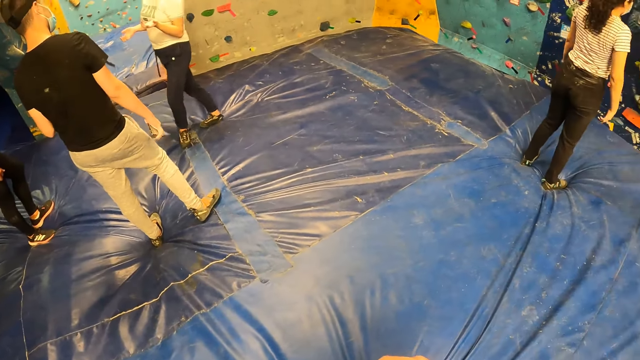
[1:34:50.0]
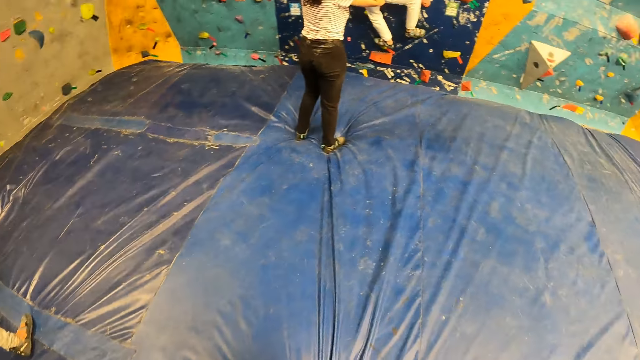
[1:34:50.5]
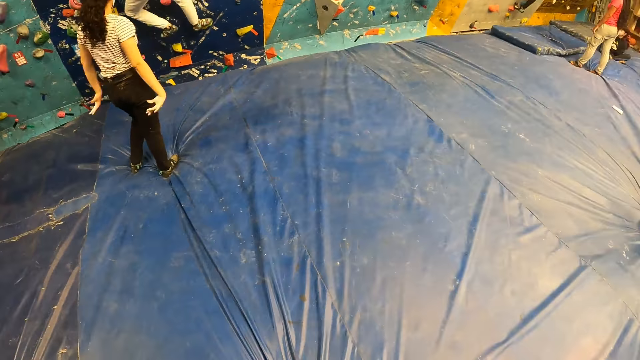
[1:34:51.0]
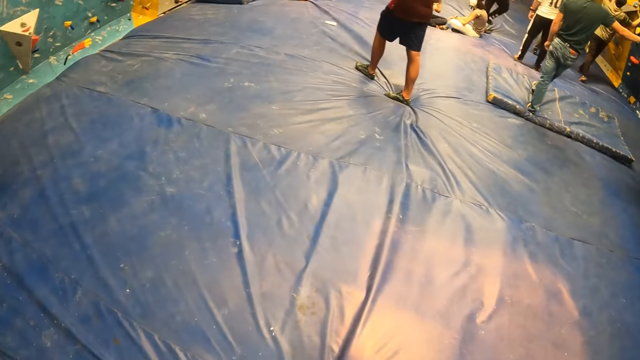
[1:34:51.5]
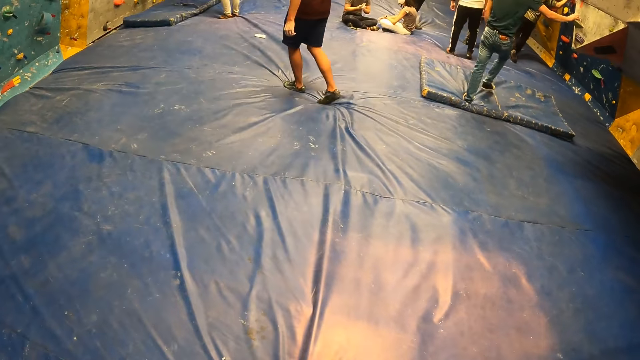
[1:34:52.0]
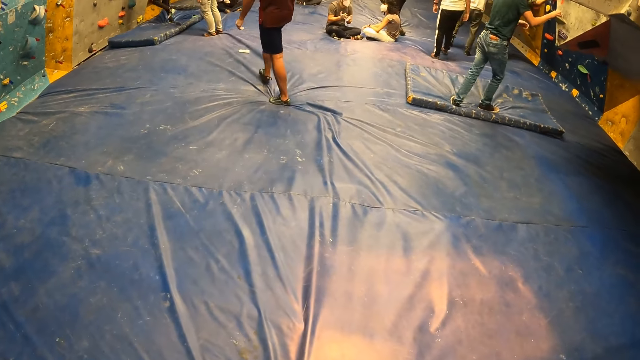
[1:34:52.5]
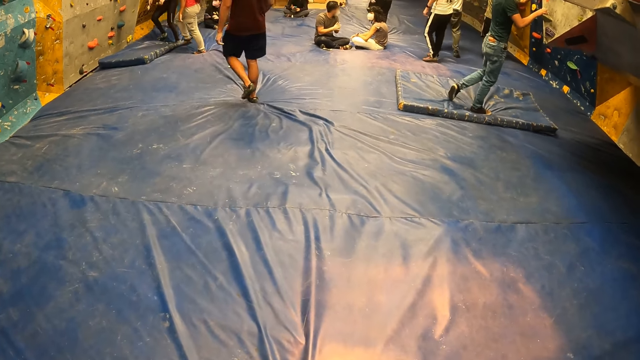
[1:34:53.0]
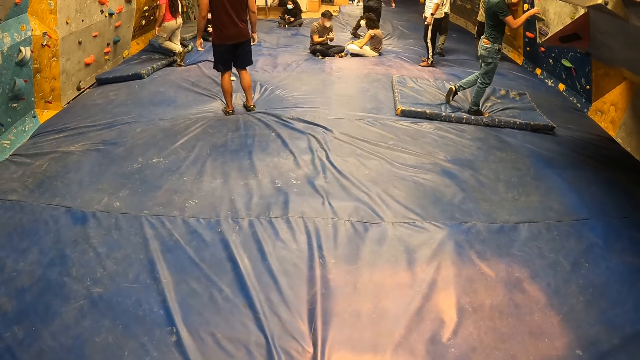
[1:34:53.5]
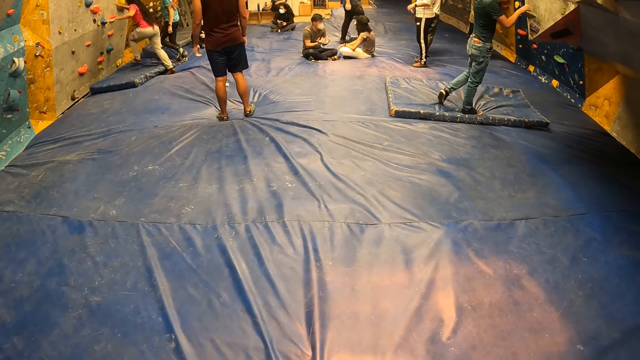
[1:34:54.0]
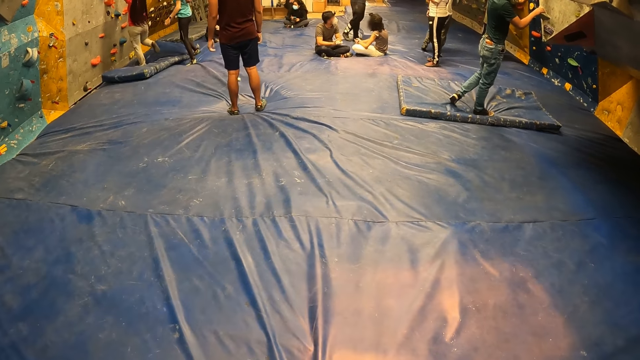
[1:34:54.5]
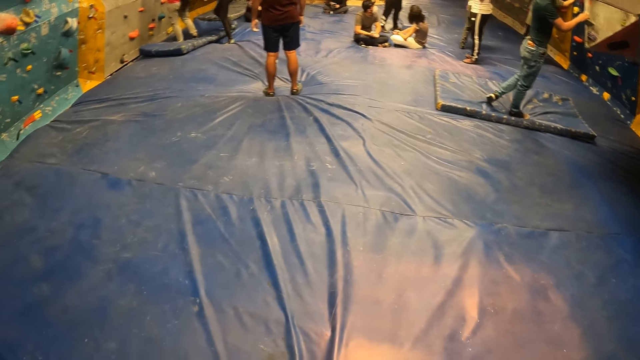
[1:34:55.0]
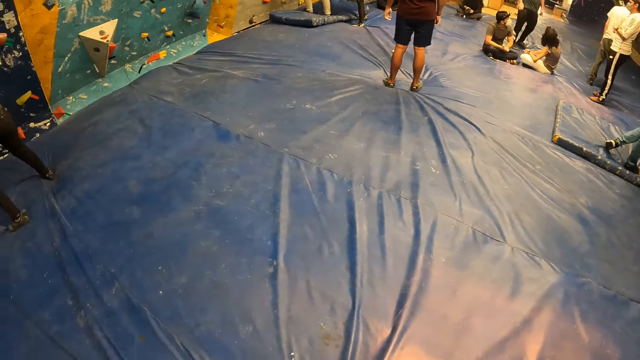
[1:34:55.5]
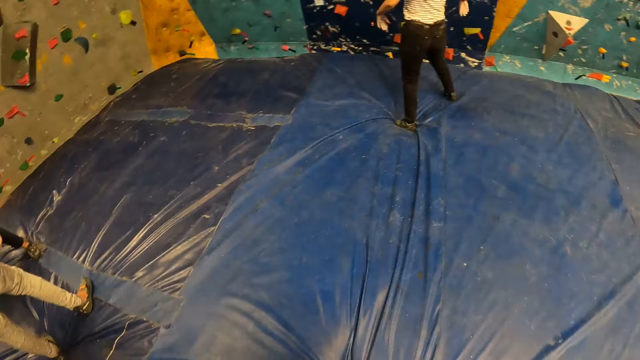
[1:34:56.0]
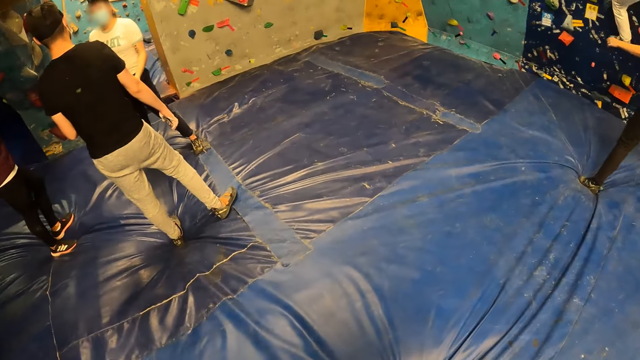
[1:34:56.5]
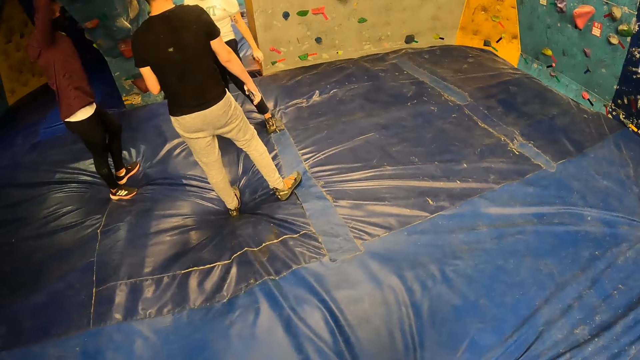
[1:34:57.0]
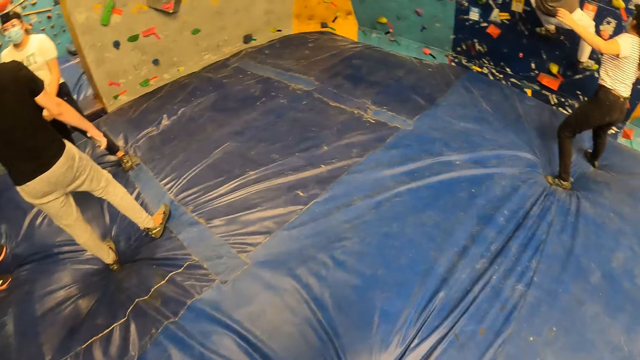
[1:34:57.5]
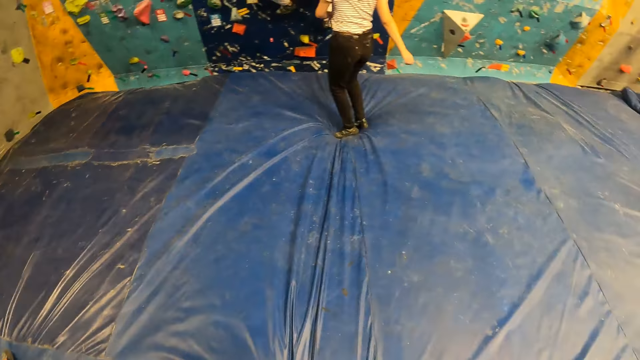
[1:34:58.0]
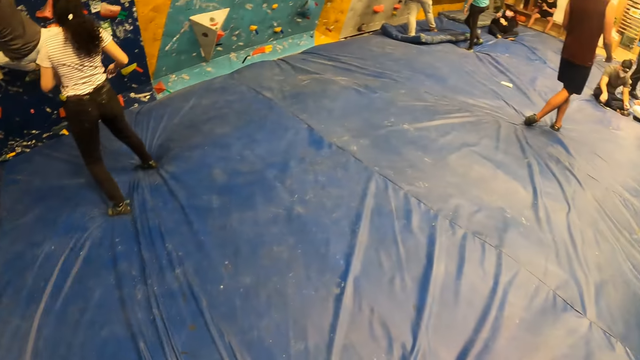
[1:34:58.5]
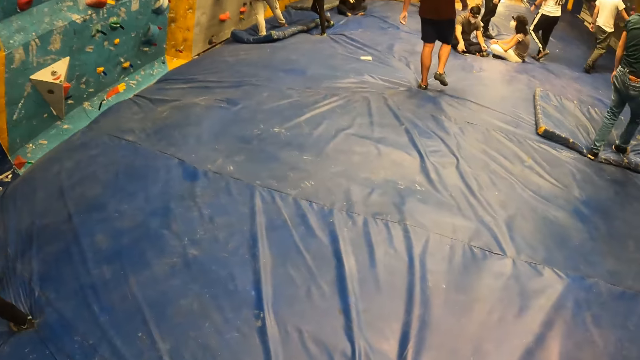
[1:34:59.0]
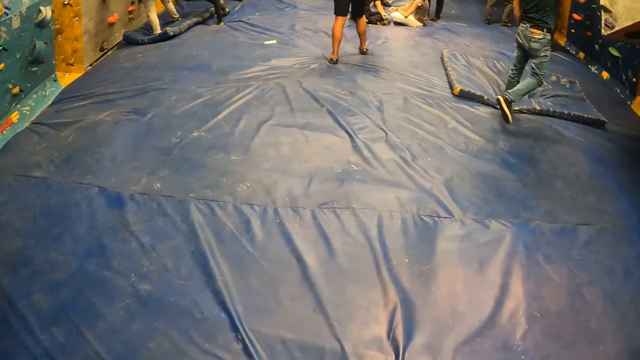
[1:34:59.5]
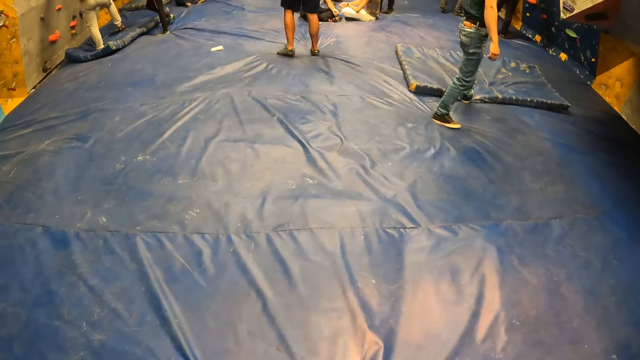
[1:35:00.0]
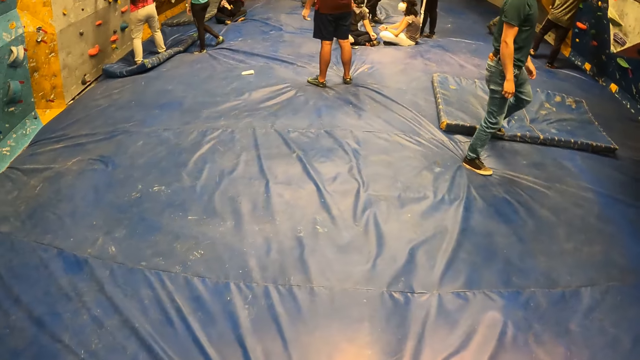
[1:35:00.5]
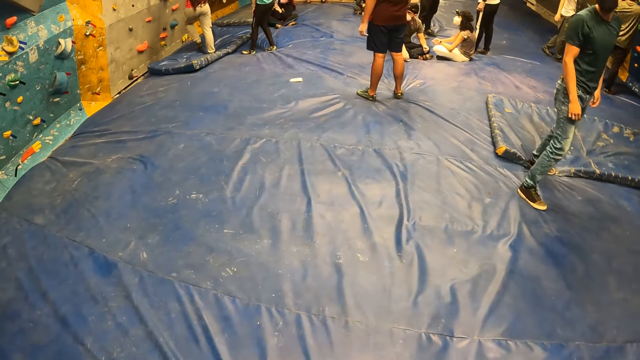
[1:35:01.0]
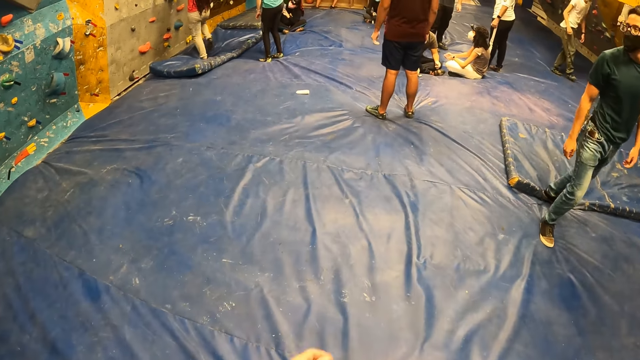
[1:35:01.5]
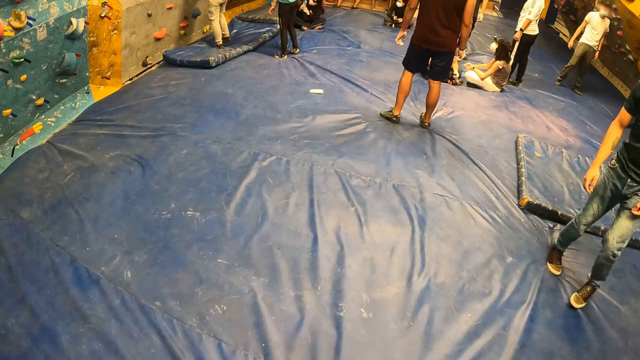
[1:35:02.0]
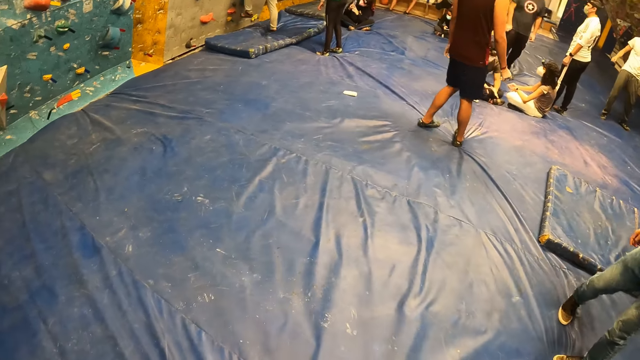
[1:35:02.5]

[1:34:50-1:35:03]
A person touches the wall. Another person touches the first person. Another person moves backward from the wall.

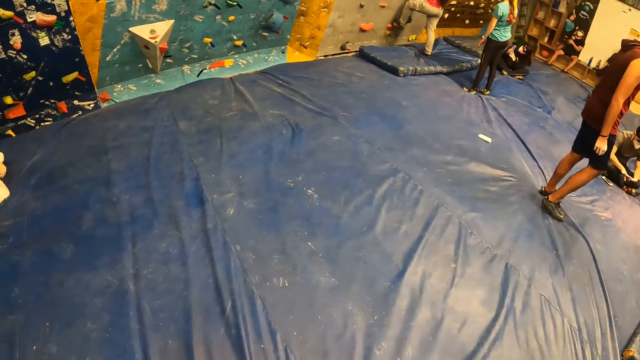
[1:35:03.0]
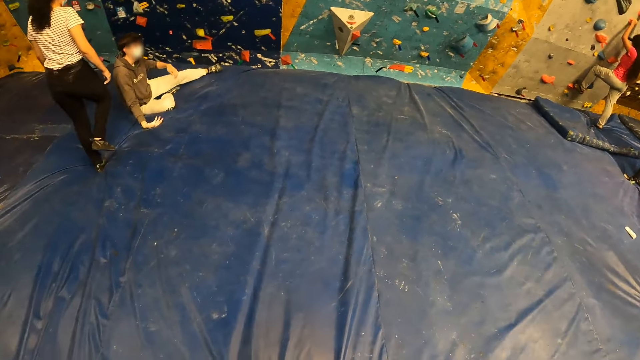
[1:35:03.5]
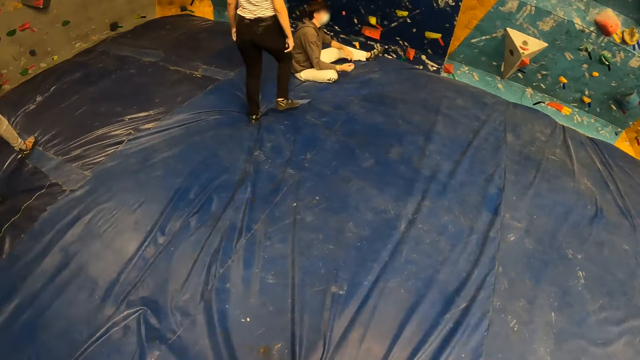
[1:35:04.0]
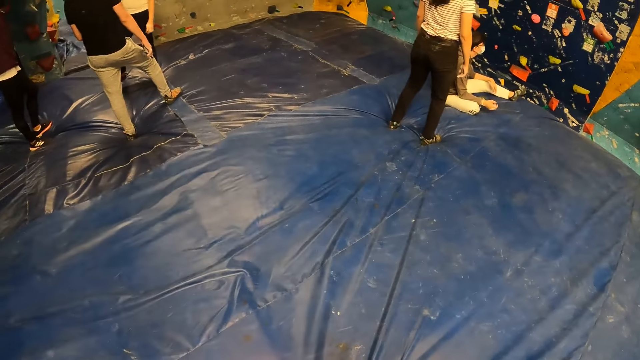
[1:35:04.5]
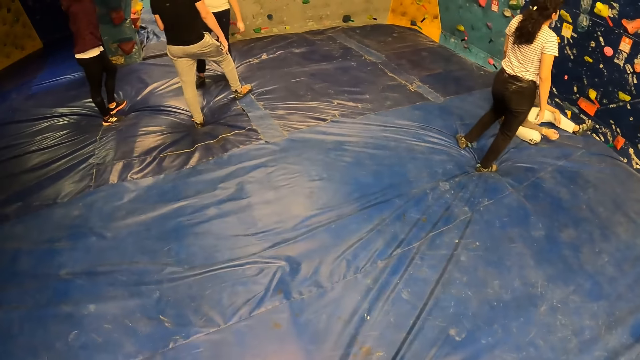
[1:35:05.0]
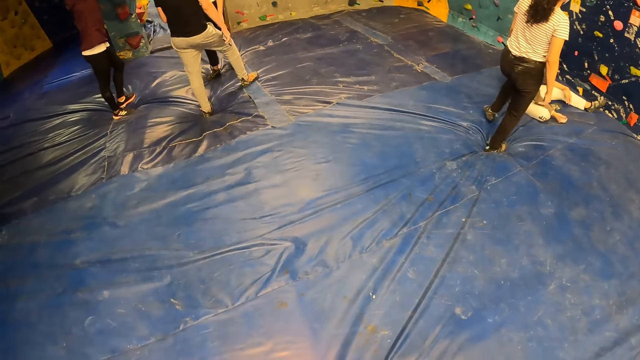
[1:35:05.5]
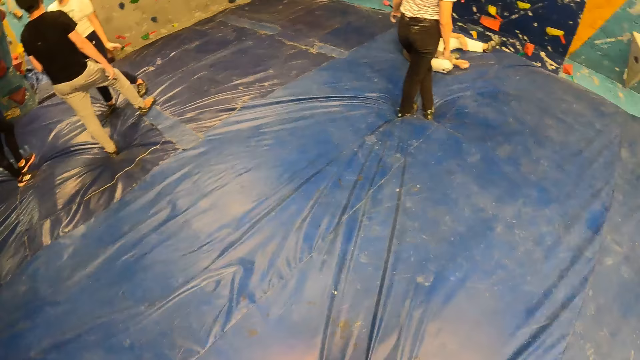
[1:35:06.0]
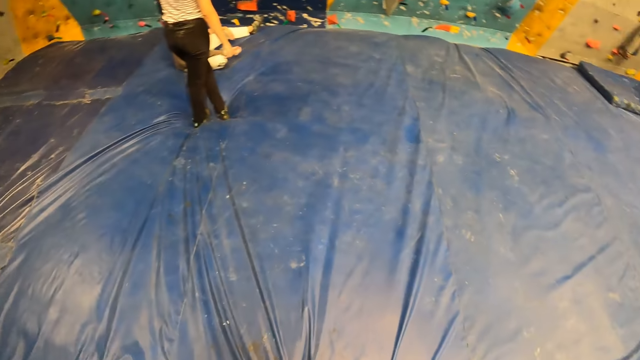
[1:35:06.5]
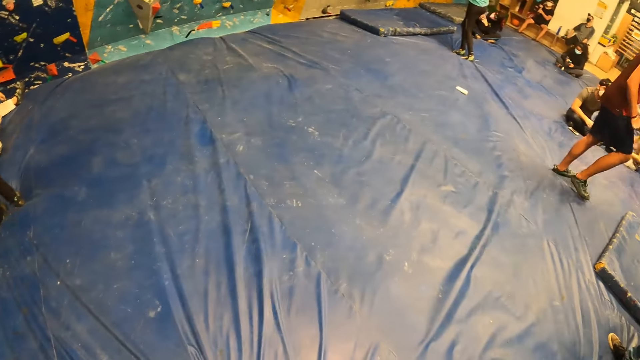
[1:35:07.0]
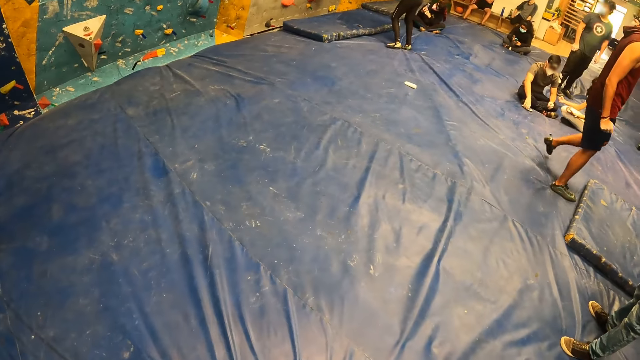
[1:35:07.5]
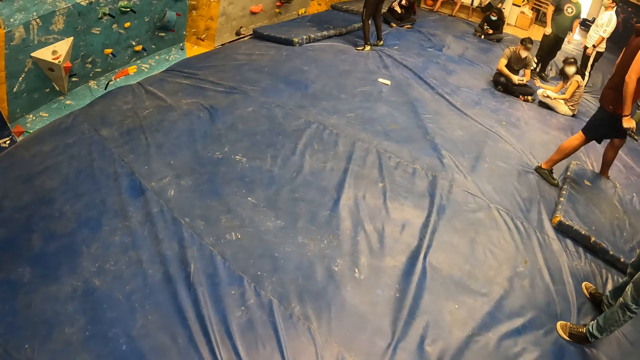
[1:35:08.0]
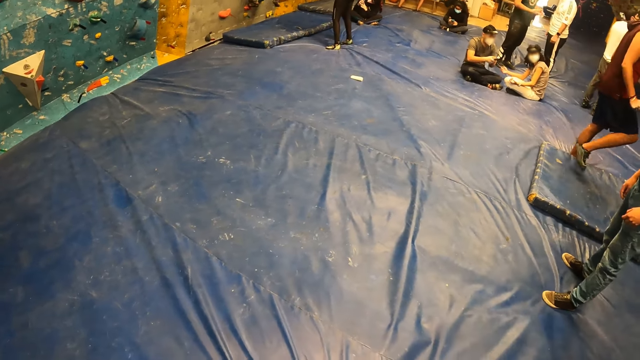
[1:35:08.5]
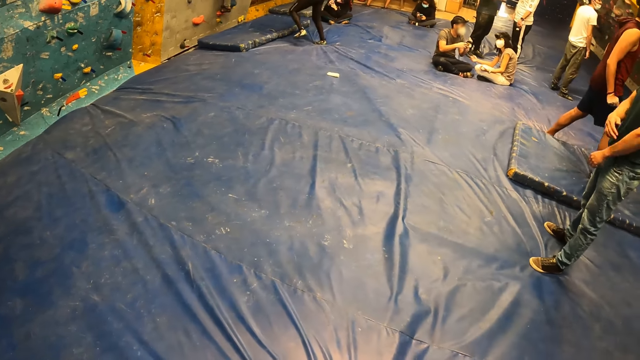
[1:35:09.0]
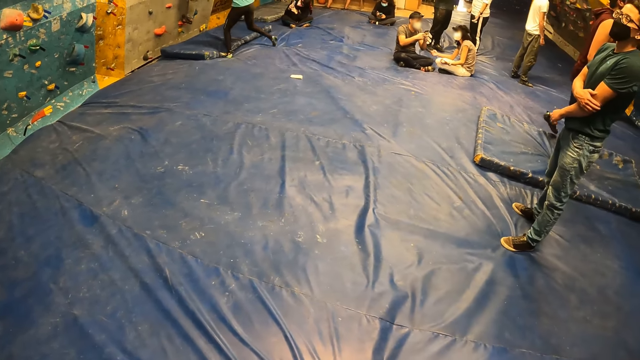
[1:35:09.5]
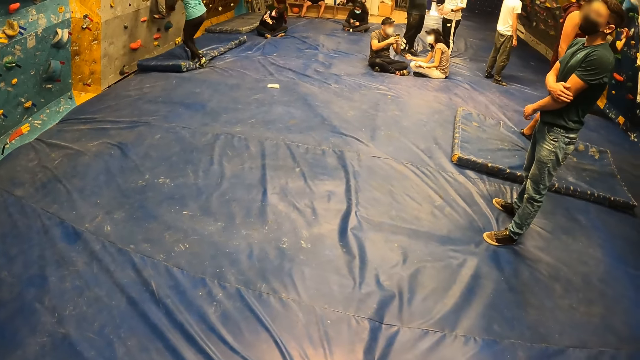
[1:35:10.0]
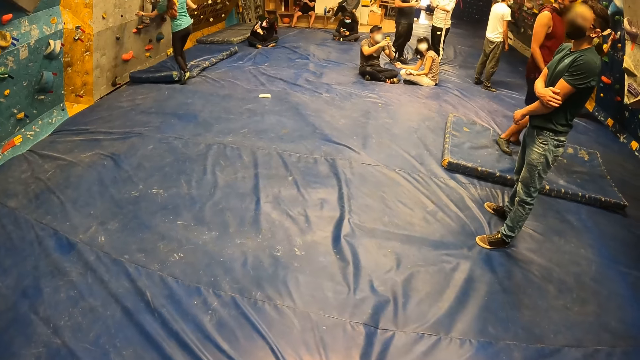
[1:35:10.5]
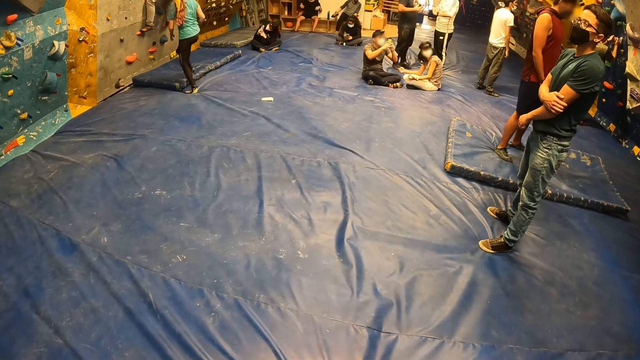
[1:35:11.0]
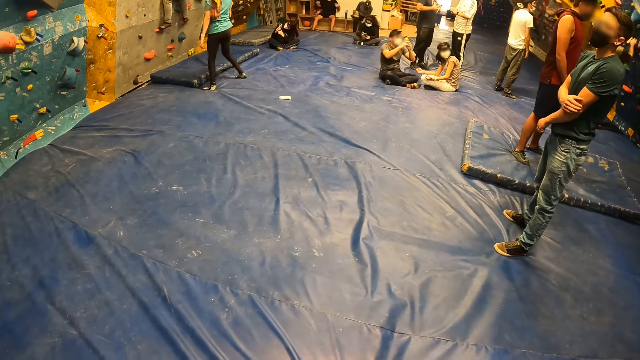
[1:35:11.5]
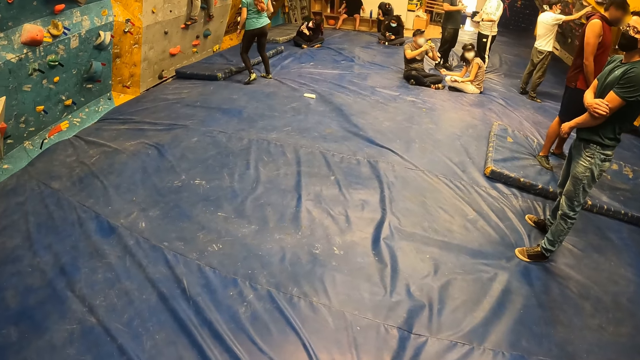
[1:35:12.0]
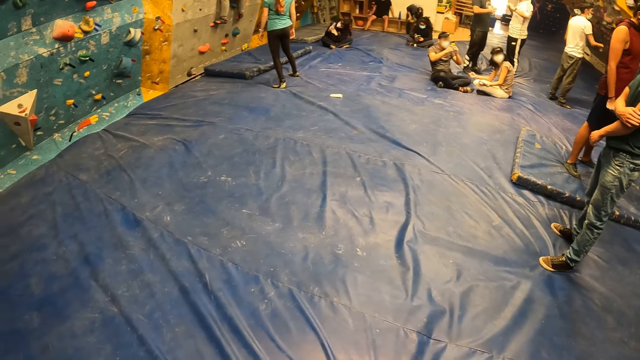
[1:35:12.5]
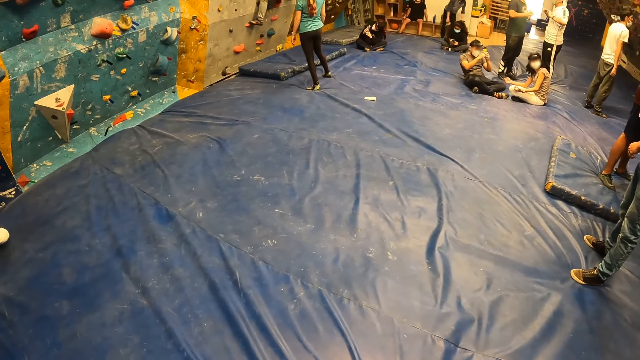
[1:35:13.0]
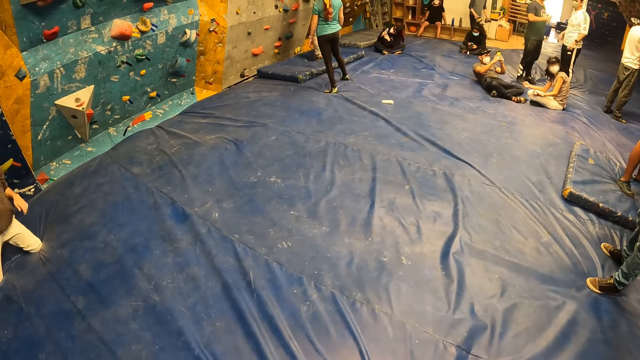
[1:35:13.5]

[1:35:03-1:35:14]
A person walks to the wall. Another person uses the phone. Another person pushes another person to the wall.
